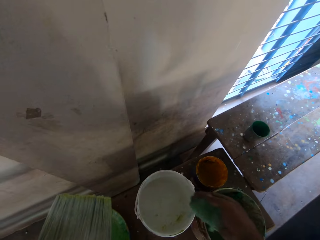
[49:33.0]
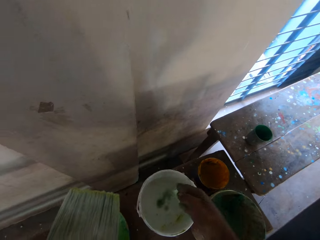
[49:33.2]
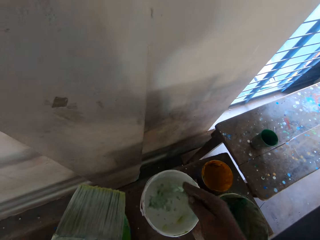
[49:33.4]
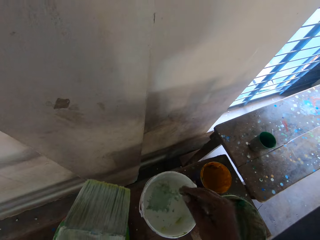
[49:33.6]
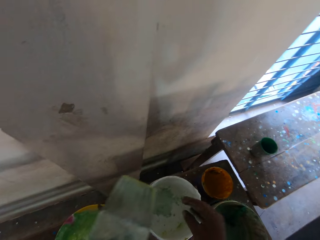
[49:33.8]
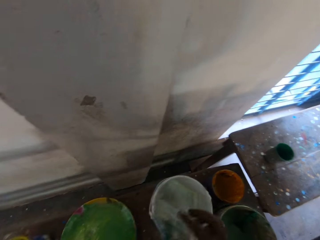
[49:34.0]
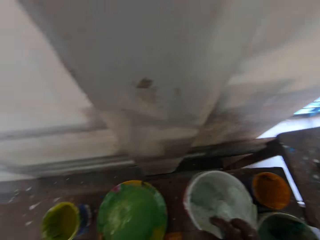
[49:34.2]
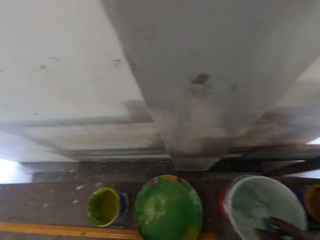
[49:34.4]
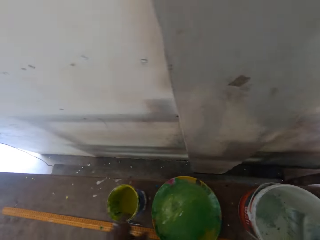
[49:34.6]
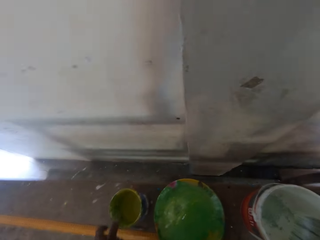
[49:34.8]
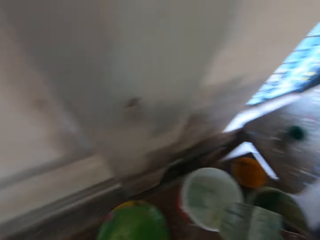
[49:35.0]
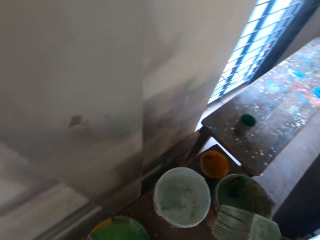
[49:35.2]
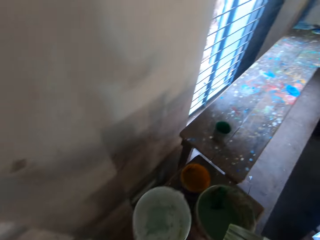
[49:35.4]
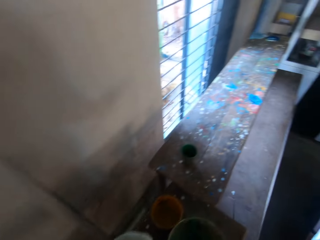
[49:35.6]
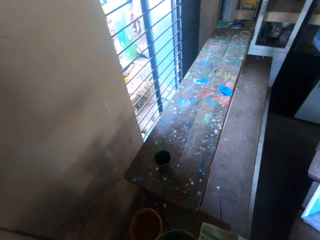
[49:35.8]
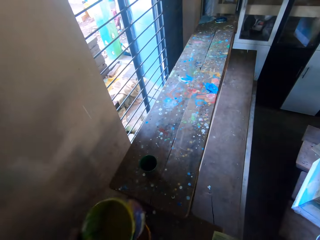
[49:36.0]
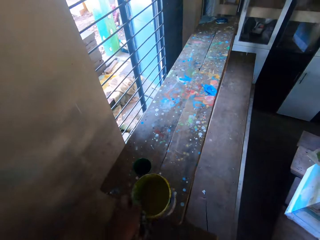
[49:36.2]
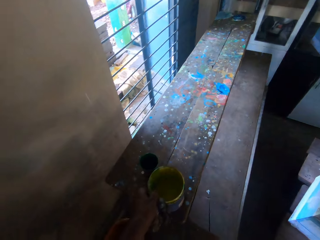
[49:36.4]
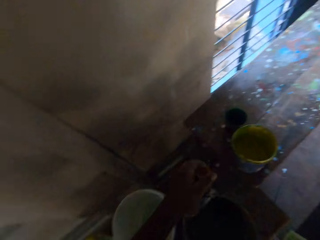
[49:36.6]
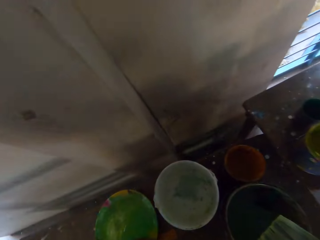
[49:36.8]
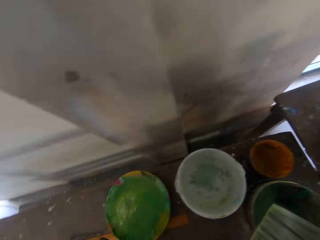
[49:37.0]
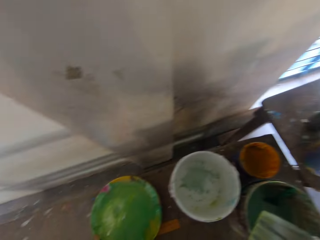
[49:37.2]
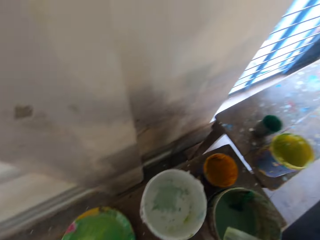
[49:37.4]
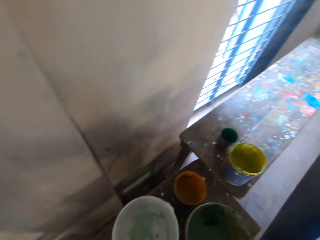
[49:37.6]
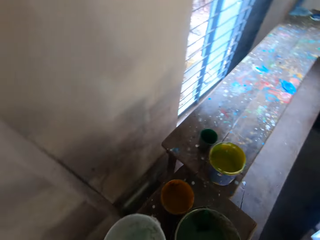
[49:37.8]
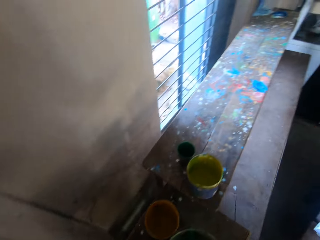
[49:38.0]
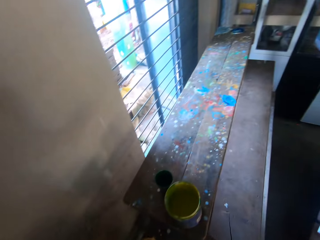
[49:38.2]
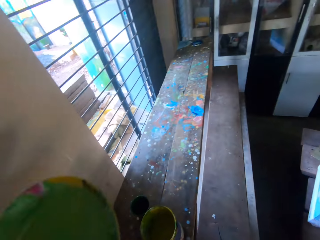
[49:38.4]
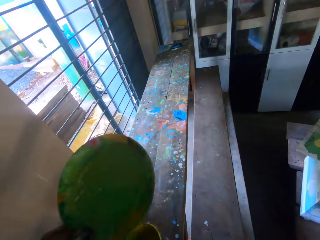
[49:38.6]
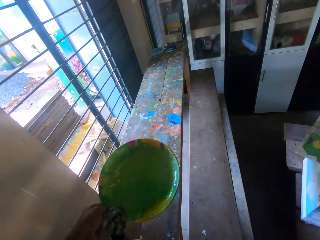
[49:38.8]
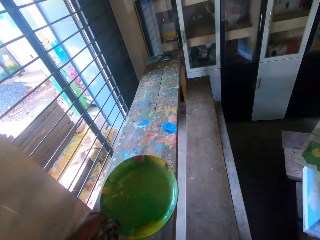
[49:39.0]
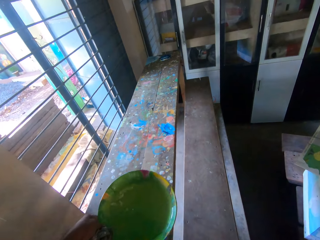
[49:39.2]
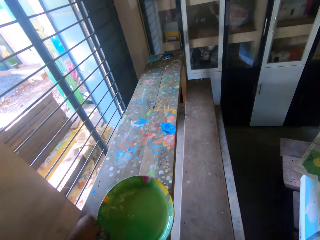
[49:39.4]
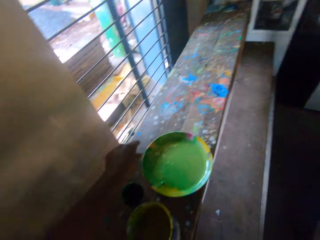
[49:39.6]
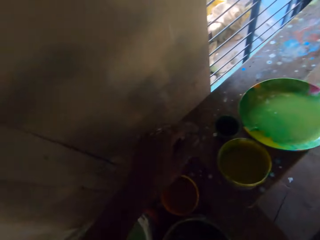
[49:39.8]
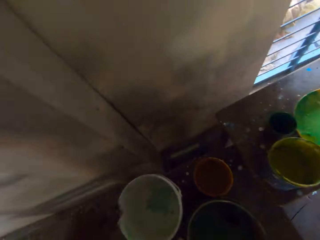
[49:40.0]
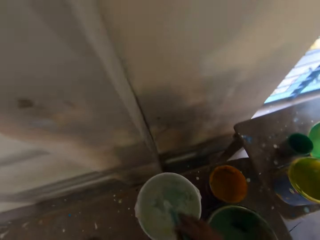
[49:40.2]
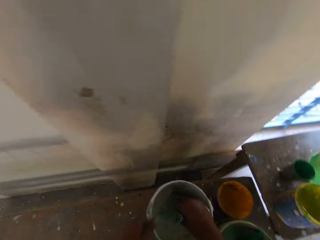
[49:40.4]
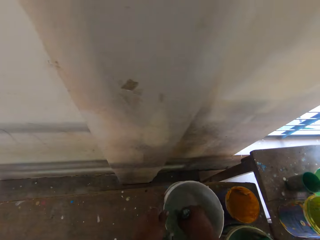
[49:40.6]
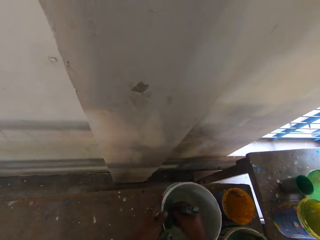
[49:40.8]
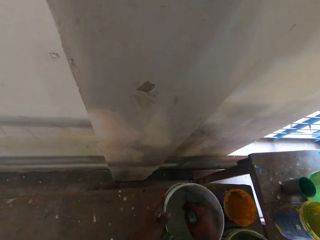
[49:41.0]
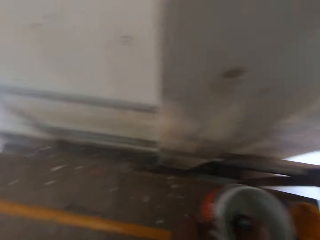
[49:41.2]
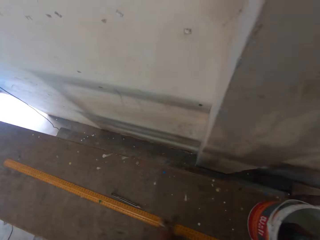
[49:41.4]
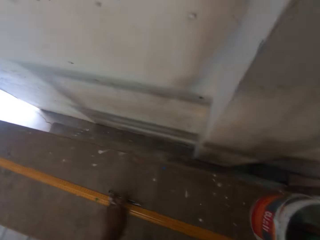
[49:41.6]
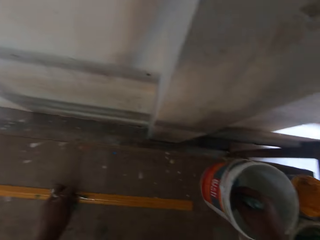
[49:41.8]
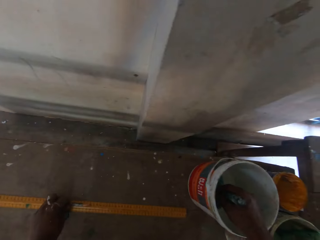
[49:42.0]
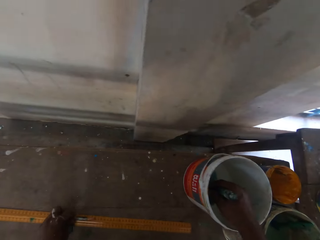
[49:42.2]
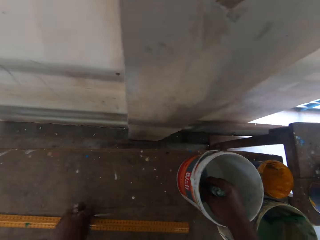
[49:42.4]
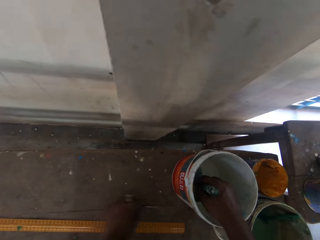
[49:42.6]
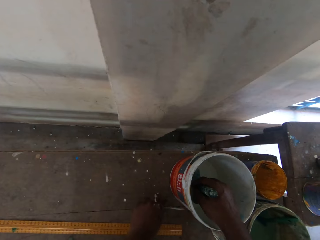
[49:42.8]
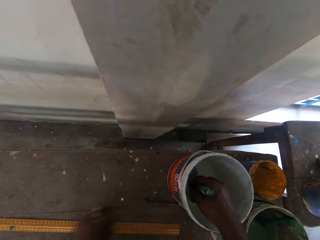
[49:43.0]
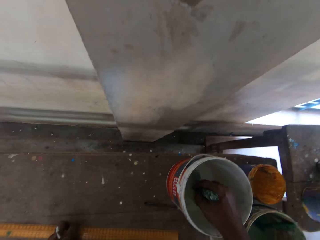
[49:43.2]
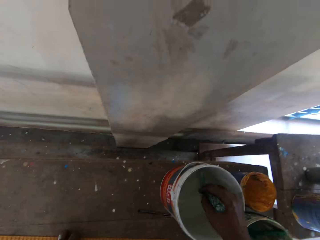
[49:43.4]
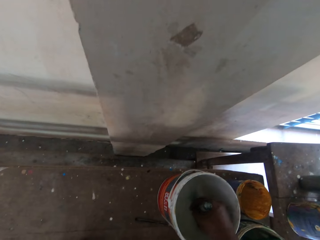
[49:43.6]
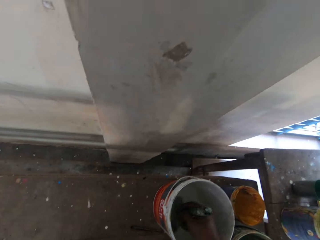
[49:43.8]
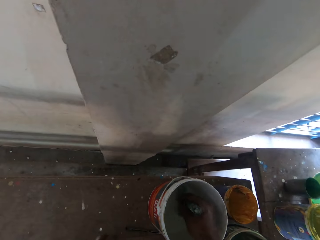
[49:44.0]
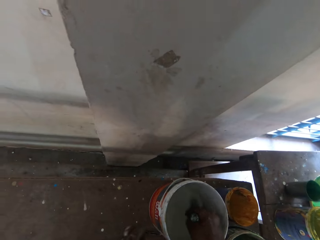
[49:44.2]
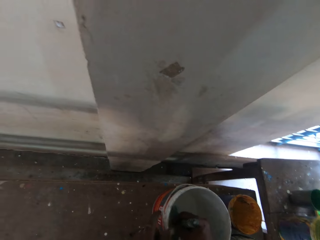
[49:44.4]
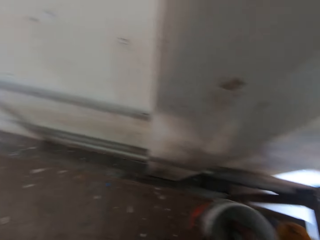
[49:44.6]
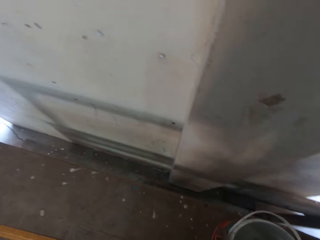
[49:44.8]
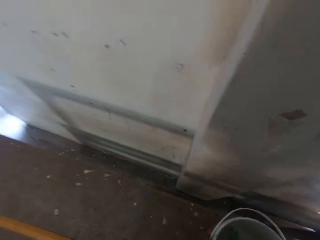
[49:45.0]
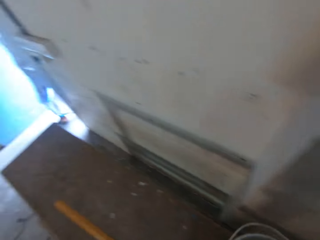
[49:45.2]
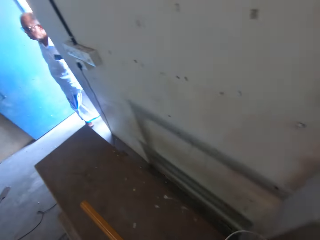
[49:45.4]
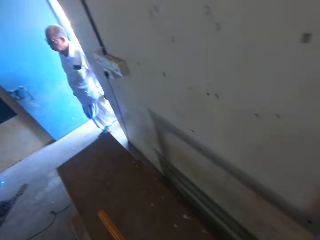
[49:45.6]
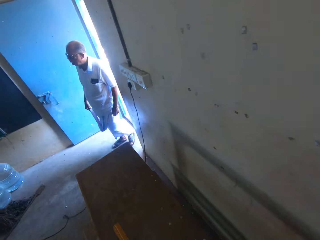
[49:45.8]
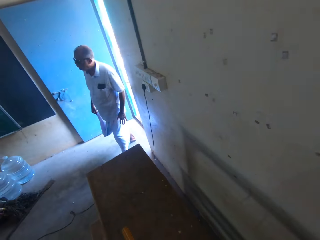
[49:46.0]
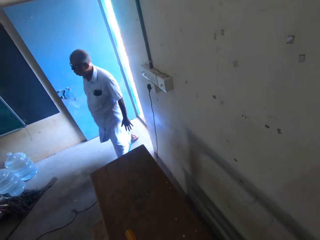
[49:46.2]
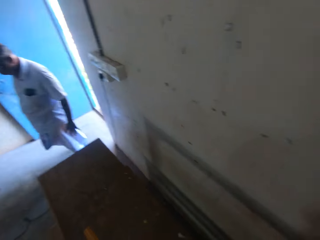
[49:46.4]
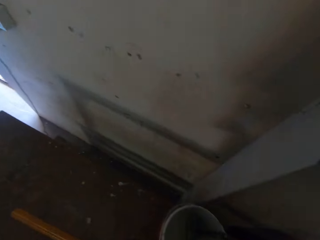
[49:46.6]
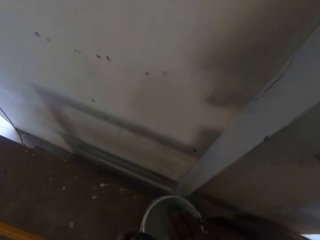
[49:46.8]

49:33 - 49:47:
The camera wearer passes the brush from his left hand to his right hand. He picks a paint can from the workbench with his left hand. He places the paint can on the workbench with his left hand. He picks the paint bowl can from the workbench with his left hand. He places the paint bowl on the workbench with his left hand. He puts the brush in the white paint bucket with his right hand. He holds the white paint bucket with his left hand. He stirs the paint in the white paint bucket with the brush in his right hand. He holds a pen and ruler on the workbench with his left hand. He adjusts the ruler on the workbench with his left hand. He adjusts the pen on the workbench with his left hand. He adjusts the ruler on the workbench with his left hand. He stirs the paint in the white paint bucket with the brush in his right hand. He holds the white paint bucket with his left hand. He adjusts the white paint bucket on the workbench with his left hand. A man walks into the room.

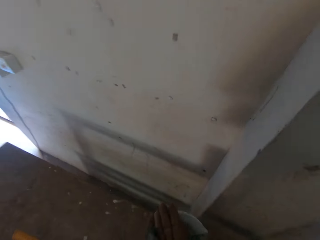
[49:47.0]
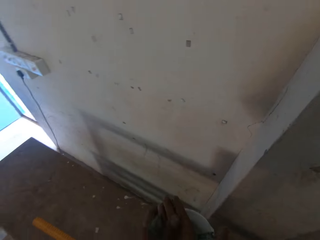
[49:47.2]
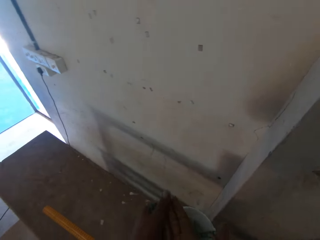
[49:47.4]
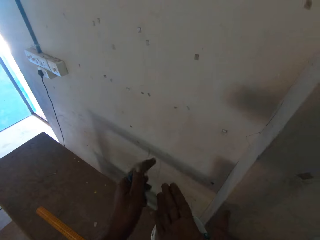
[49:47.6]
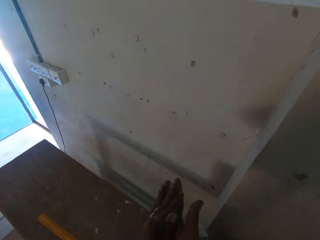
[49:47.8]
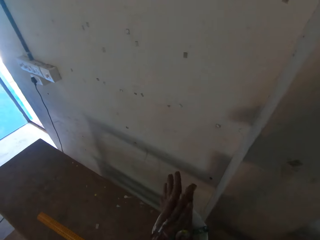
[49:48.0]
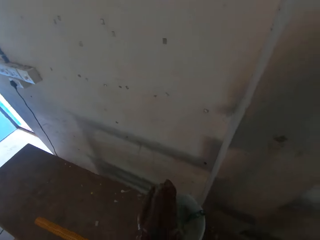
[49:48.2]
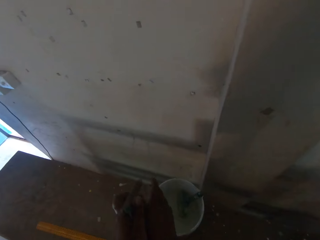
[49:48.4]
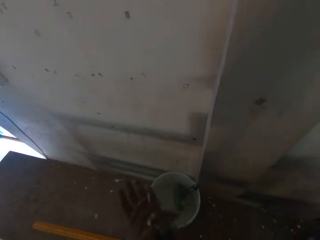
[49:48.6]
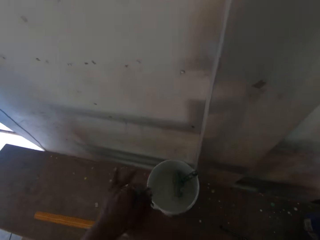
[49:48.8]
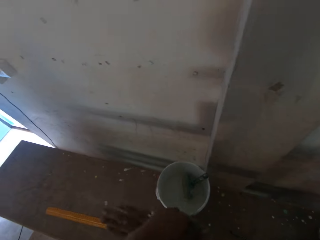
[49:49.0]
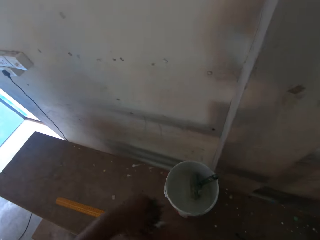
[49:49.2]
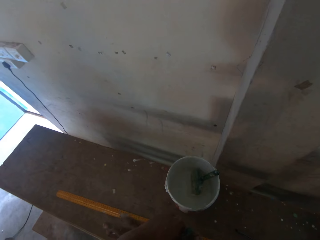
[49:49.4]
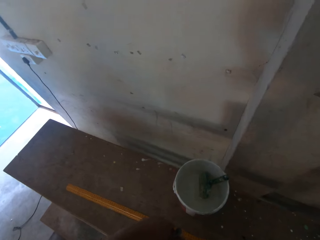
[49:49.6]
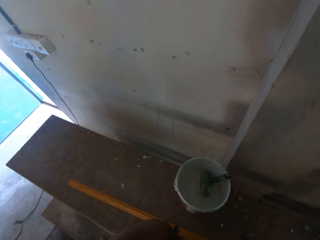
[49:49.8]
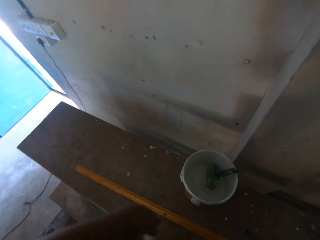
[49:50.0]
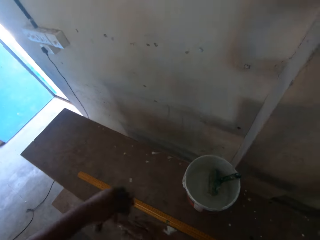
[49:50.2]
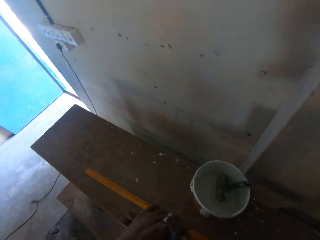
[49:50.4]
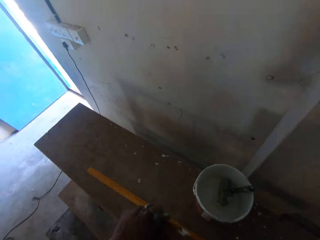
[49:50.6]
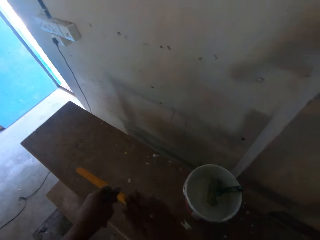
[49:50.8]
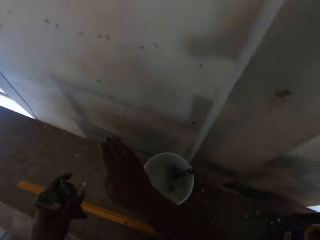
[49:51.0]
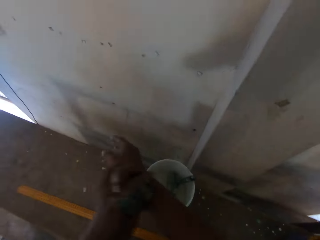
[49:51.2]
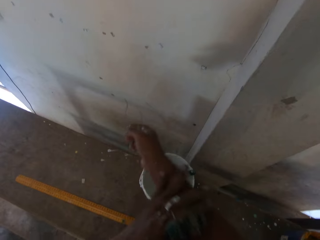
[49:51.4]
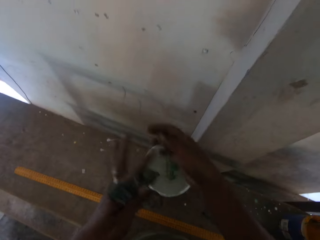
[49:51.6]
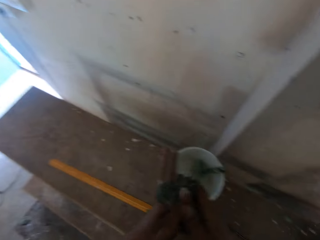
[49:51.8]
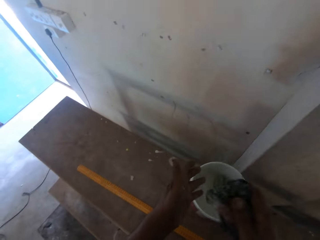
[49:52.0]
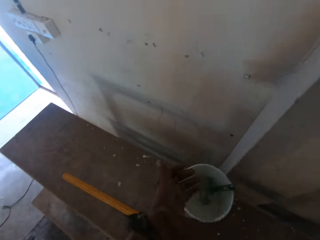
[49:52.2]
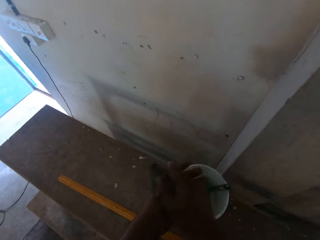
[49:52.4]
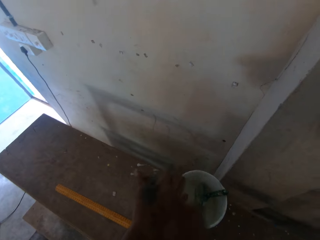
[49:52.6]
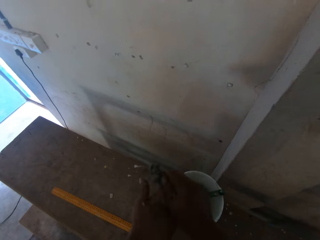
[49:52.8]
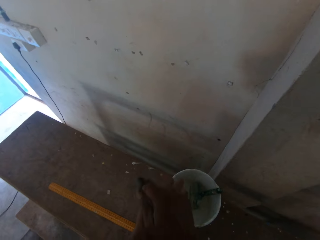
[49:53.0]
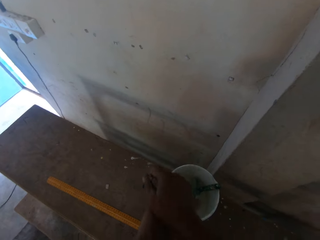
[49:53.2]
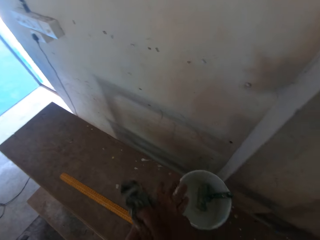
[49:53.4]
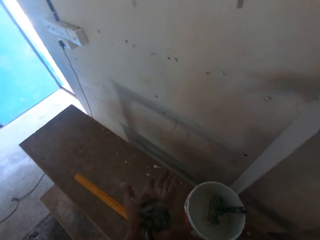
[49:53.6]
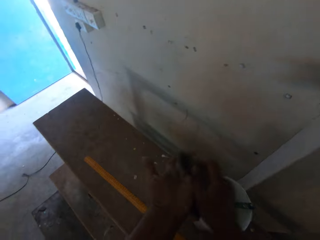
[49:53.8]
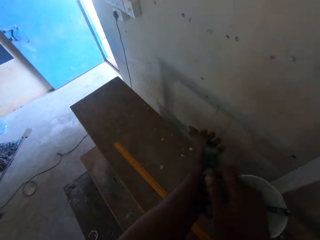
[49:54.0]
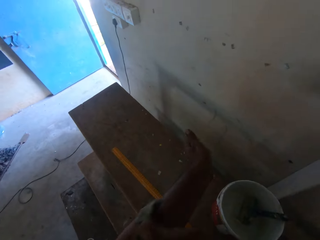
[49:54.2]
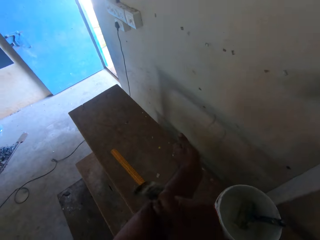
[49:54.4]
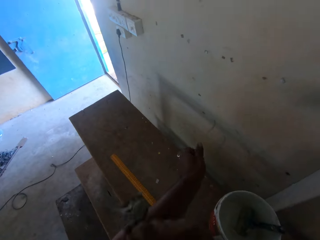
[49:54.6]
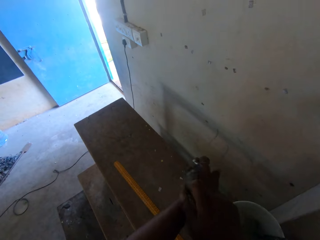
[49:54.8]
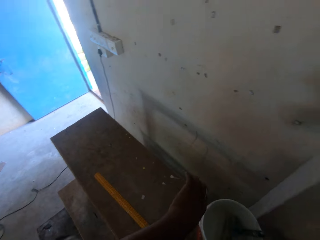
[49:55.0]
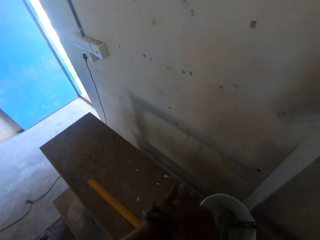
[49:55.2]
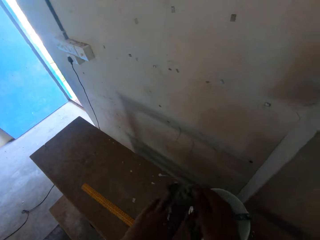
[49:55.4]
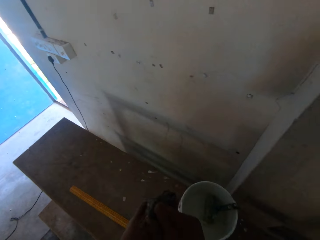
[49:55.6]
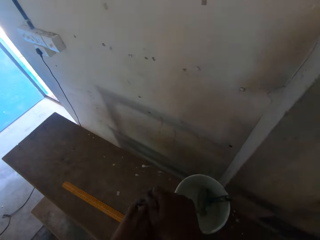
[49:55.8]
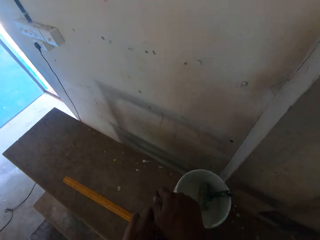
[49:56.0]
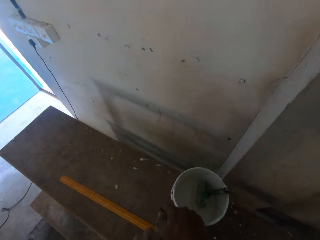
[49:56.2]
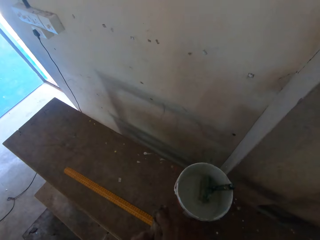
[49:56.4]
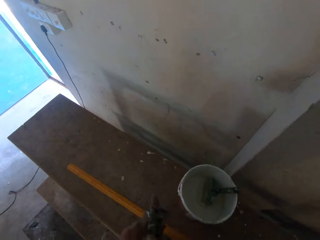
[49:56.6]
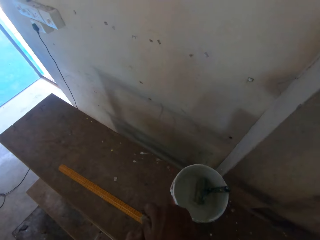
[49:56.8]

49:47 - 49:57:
The camera wearer wipes his hands with a cloth.
